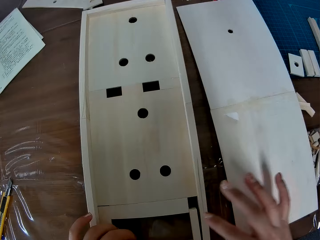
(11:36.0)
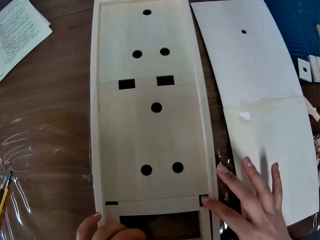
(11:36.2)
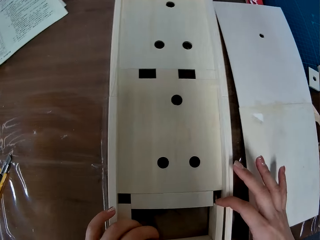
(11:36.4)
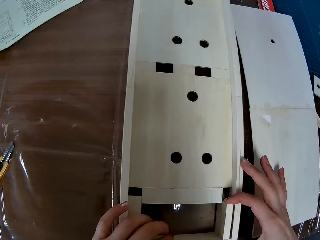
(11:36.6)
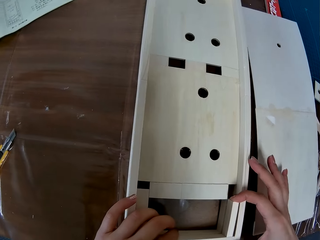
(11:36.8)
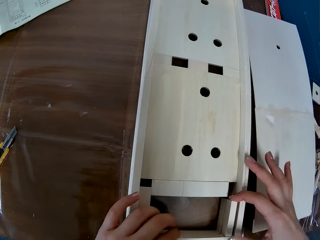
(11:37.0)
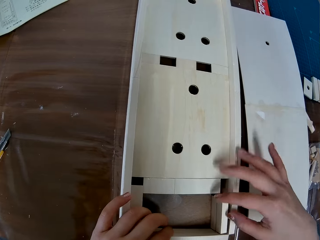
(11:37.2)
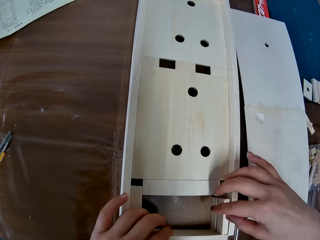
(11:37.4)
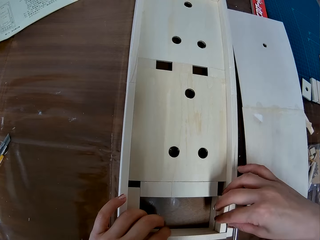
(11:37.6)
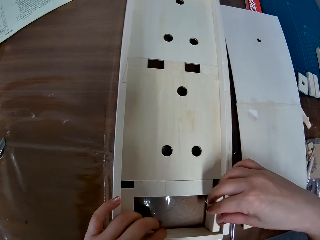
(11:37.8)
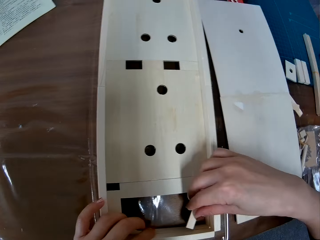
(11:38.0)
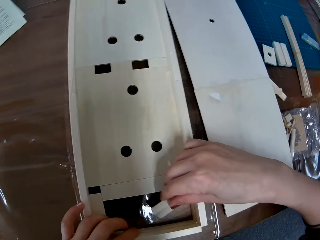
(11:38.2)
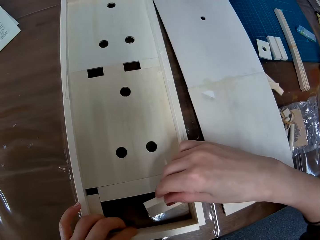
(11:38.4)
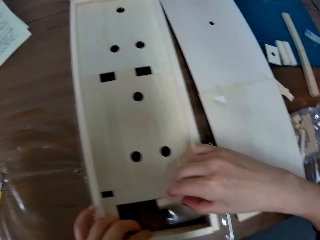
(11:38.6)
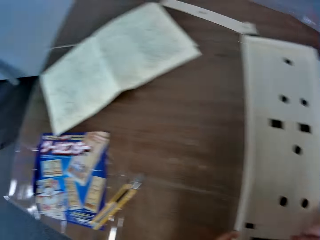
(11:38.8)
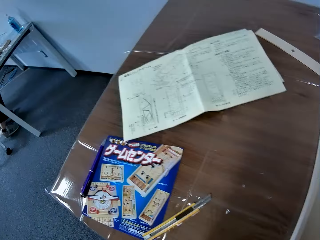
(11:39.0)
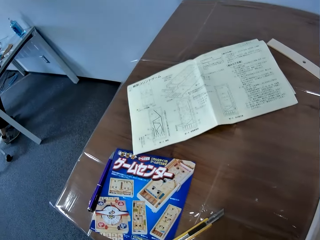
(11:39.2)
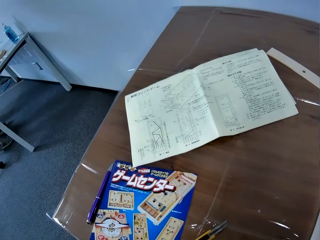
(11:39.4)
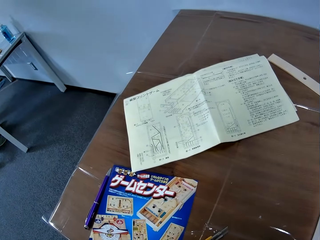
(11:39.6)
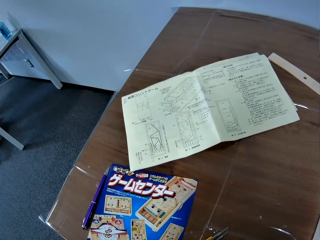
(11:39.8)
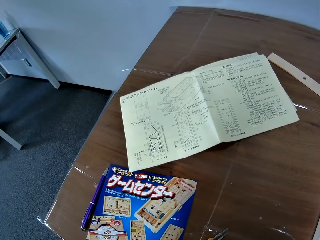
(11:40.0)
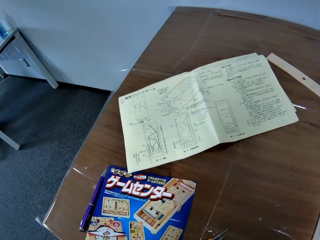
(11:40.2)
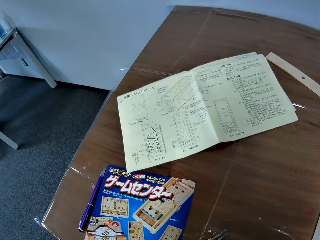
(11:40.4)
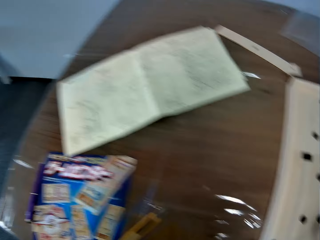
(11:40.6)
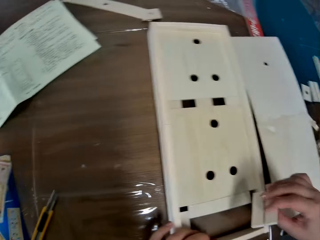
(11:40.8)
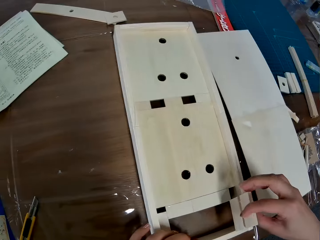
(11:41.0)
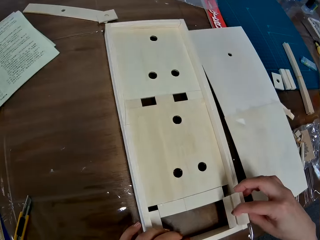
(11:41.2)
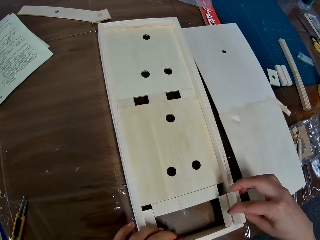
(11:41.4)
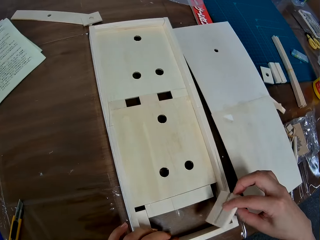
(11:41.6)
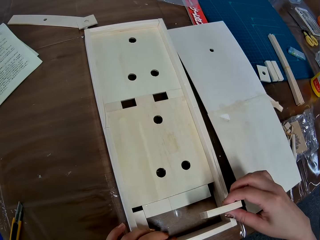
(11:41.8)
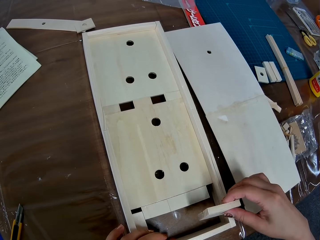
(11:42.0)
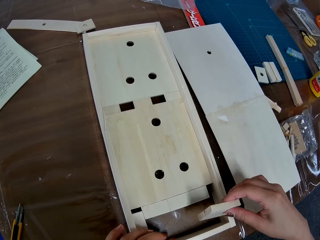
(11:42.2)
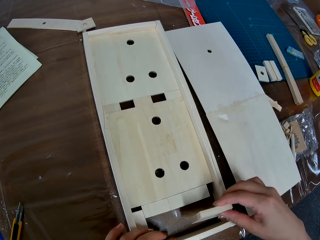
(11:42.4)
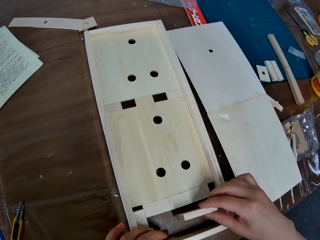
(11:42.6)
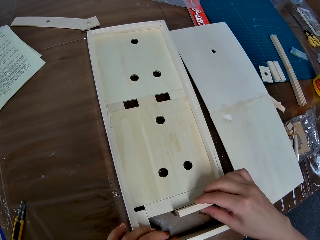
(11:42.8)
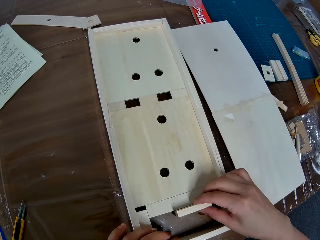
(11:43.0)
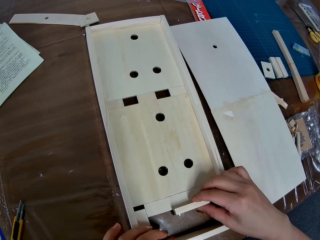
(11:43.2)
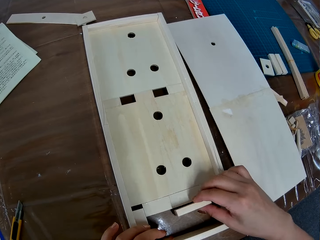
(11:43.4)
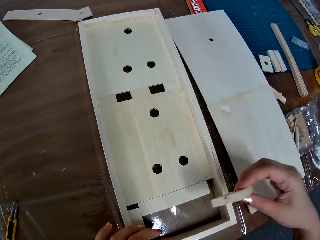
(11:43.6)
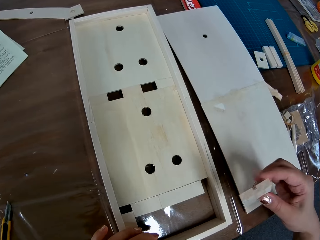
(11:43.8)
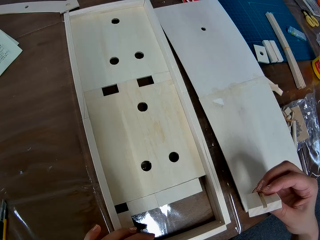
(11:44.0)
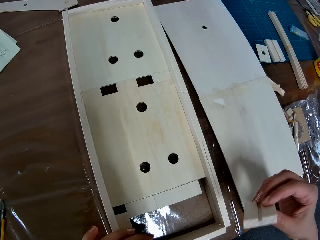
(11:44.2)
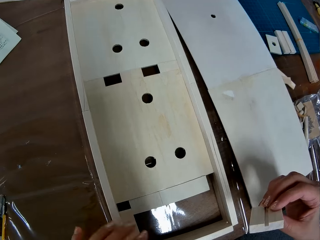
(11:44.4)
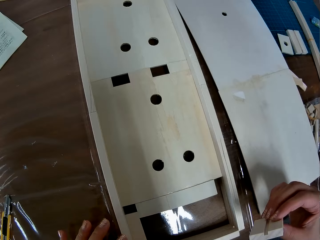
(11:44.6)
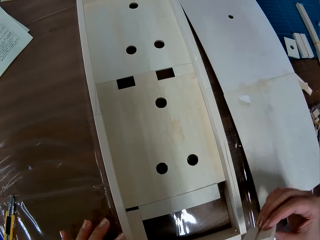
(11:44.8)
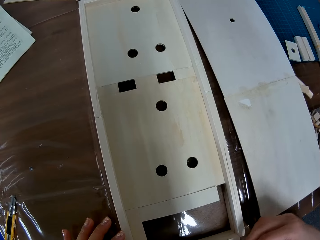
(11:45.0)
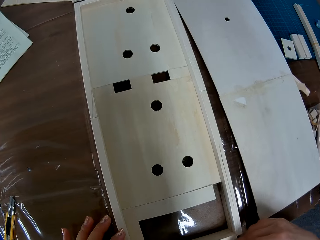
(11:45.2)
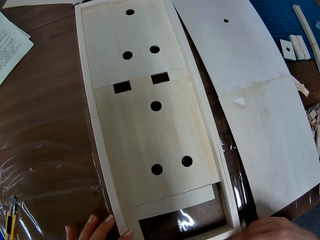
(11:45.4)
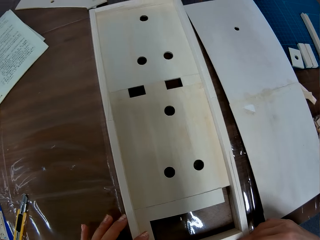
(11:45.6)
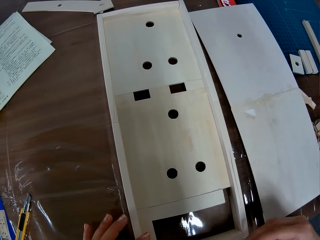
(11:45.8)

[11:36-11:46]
The camera wearer puts down a paperboard on a table. They adjust a piece of wood on a paperboard model. They look around the table. They flip the piece of wood on the paperboard model.

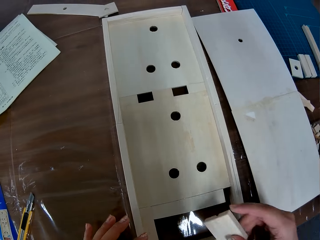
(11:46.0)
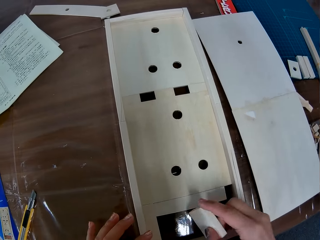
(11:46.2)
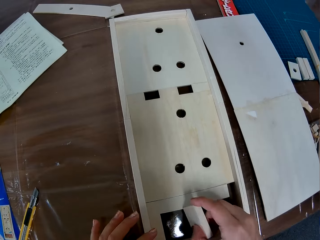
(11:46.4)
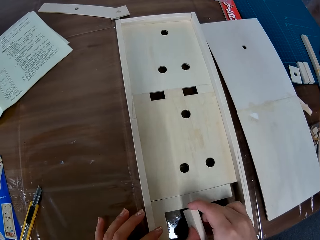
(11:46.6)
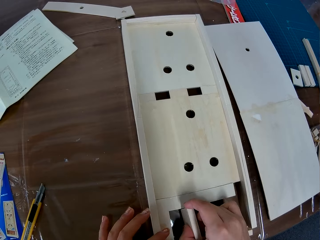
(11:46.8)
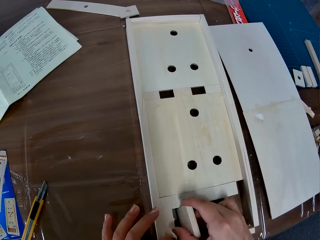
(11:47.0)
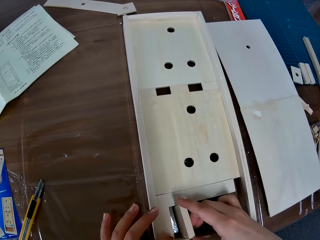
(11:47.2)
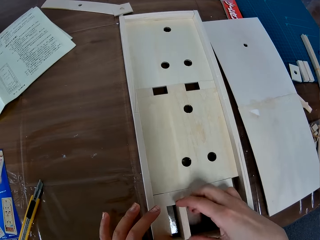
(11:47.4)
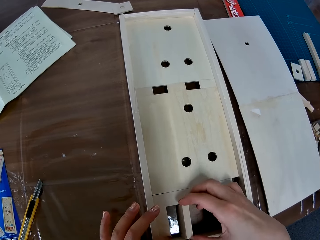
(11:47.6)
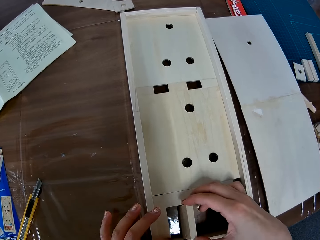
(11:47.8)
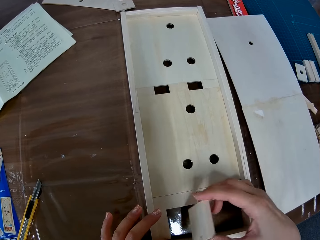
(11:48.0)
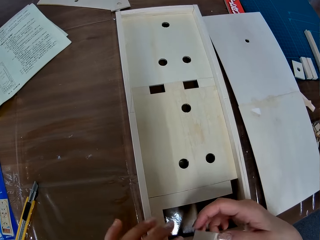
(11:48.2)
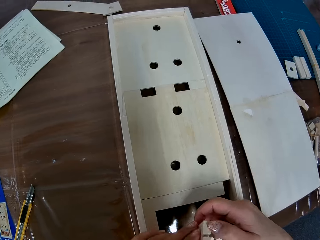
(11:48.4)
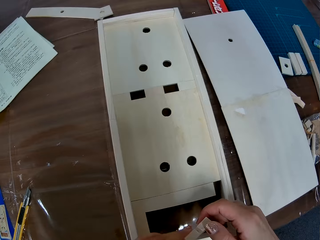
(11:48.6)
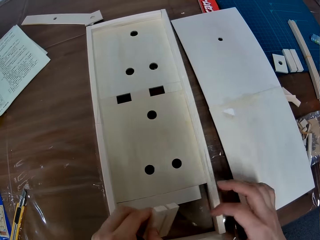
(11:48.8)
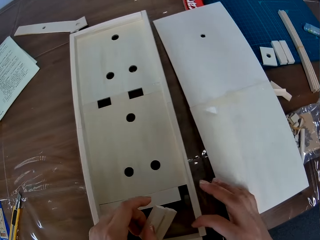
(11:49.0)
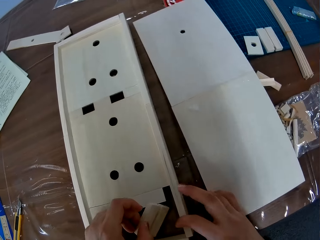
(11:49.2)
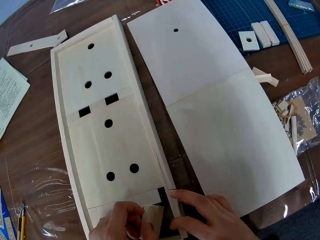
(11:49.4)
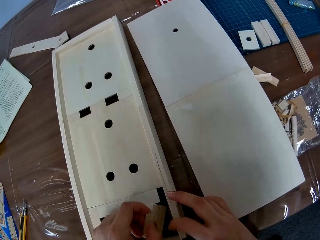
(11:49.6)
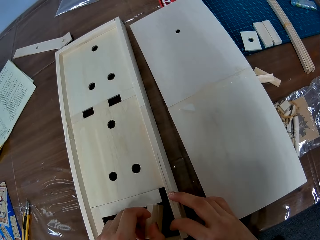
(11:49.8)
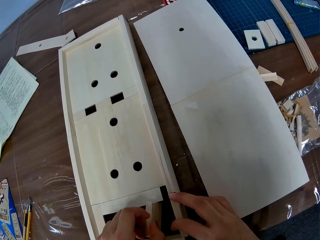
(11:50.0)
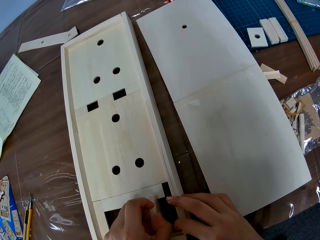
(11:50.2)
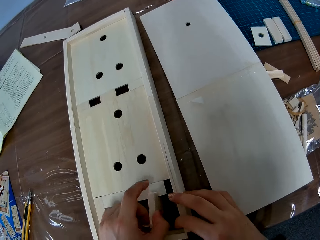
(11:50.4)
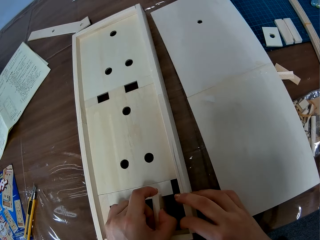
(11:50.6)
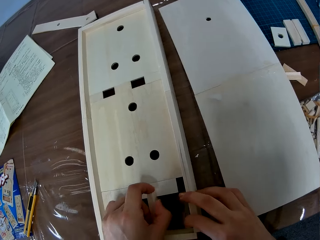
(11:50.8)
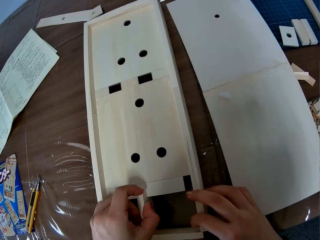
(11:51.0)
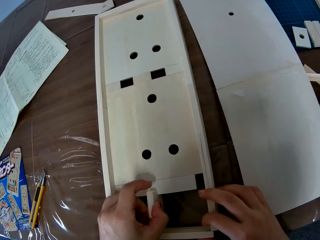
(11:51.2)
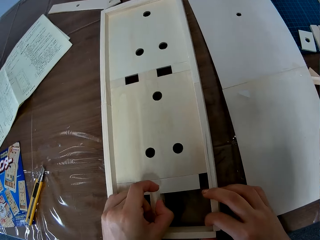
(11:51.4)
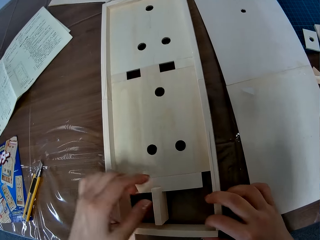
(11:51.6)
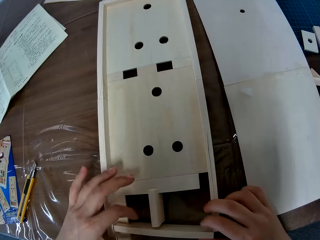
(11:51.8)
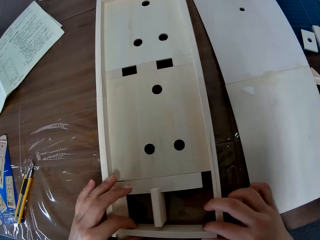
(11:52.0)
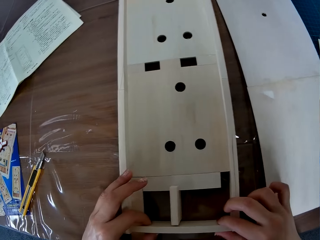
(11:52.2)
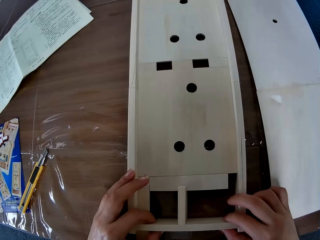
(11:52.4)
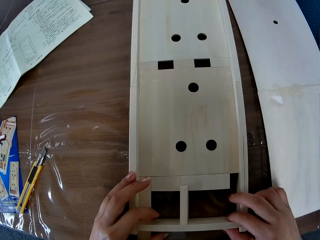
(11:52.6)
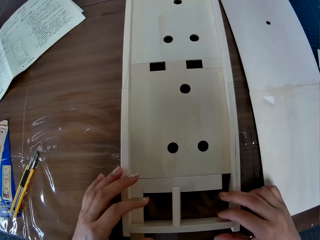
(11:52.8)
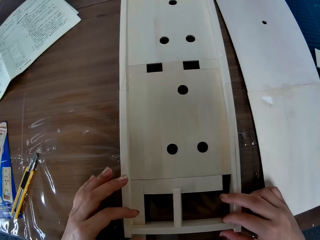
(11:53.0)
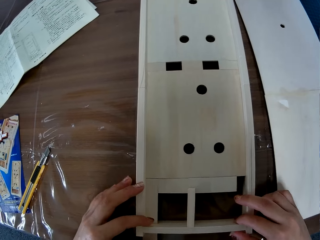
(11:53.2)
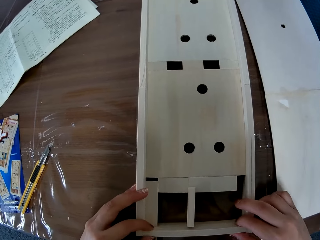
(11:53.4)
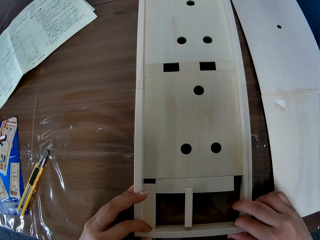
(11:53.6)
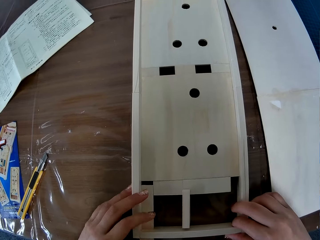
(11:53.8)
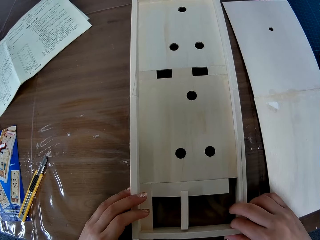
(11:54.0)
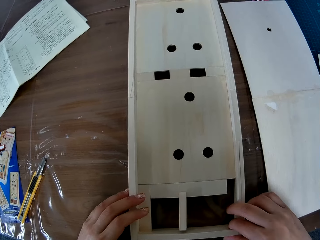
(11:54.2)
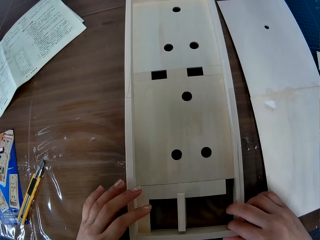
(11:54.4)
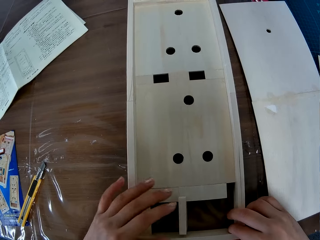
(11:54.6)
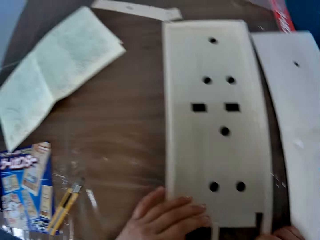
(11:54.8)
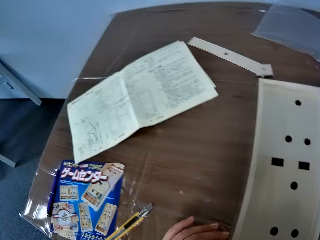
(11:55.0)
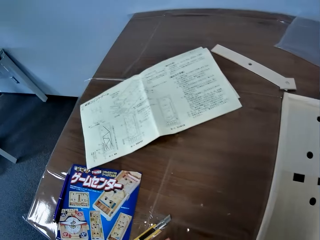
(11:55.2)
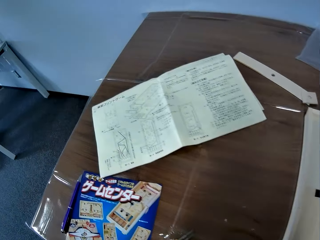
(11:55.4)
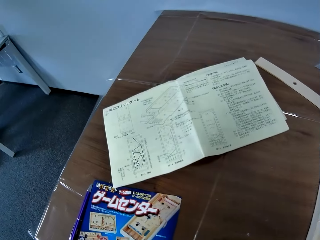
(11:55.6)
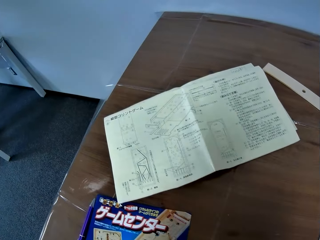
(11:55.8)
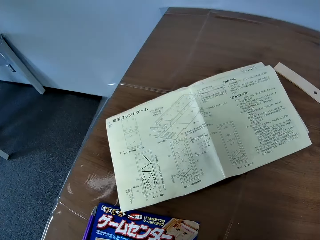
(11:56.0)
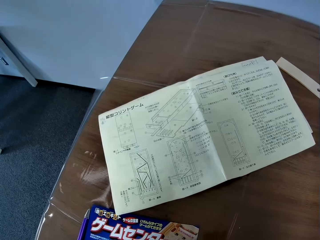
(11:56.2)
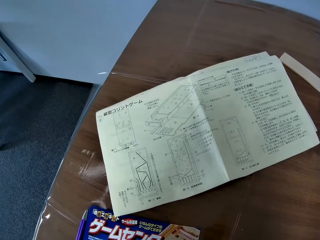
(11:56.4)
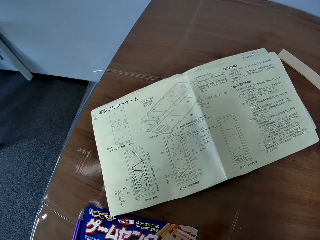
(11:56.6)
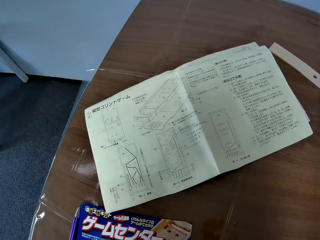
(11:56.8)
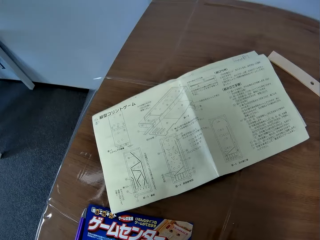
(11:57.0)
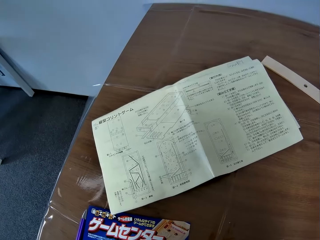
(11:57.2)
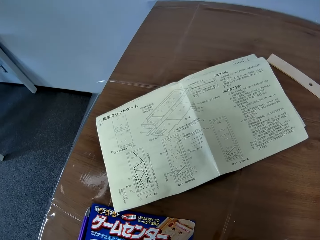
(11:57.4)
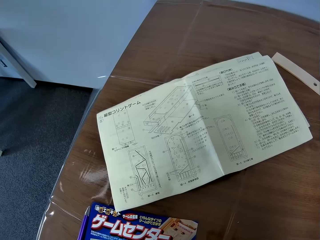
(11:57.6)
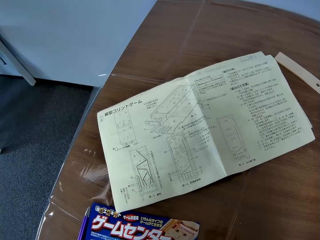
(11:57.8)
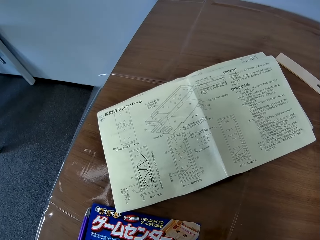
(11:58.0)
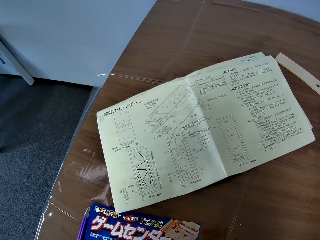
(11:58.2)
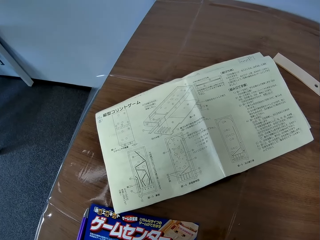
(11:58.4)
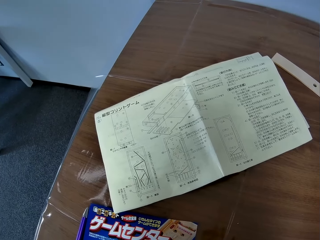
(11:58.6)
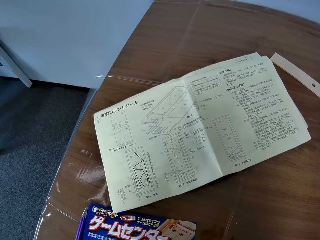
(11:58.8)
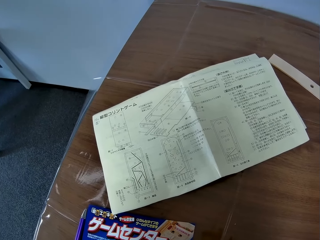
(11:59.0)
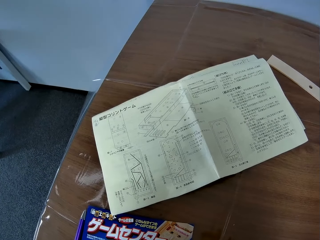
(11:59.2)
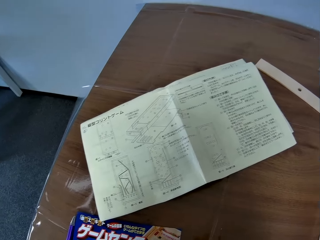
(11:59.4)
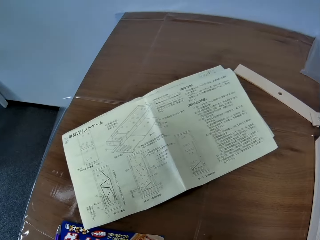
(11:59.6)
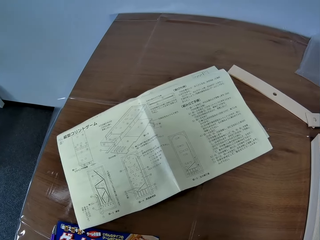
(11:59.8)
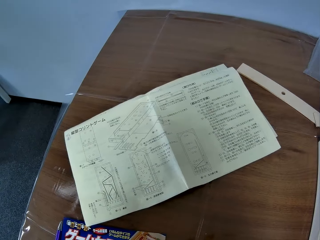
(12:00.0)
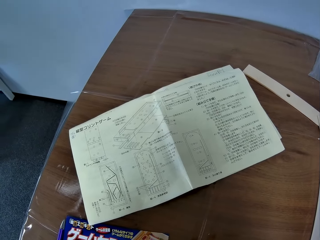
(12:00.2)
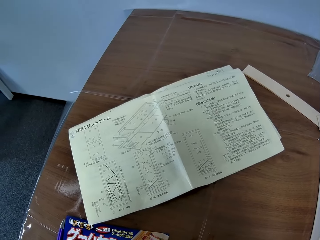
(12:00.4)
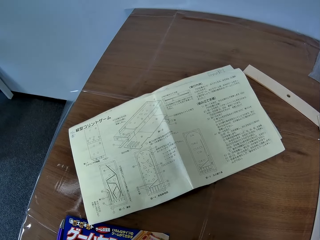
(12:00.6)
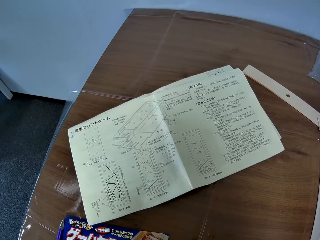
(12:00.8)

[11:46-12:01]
The camera wearer puts a piece of wood on a paperboard model. They flip the piece of wood on the paperboard model. They put the piece of wood on the paperboard model. They look at a piece of paper manual on a table.
